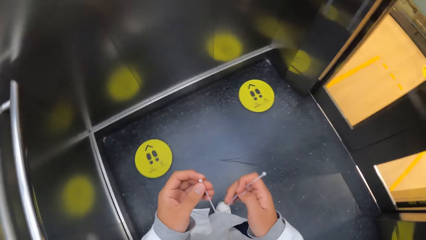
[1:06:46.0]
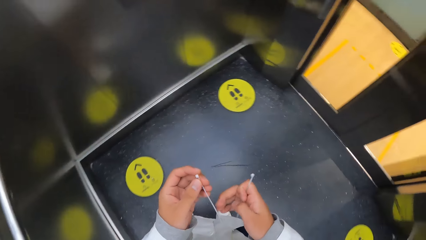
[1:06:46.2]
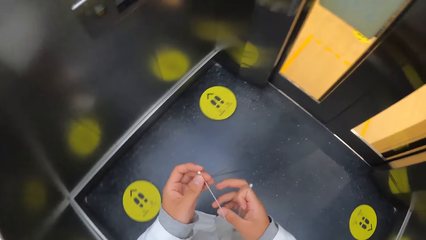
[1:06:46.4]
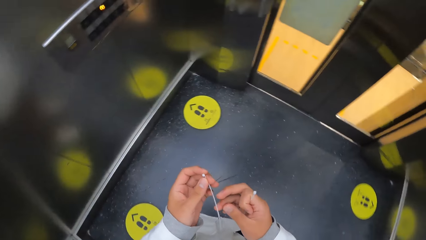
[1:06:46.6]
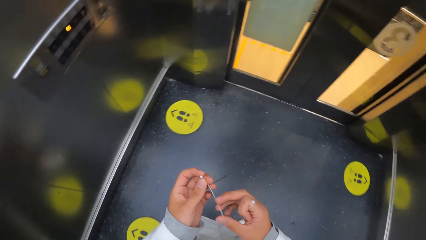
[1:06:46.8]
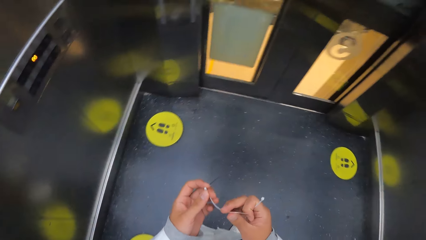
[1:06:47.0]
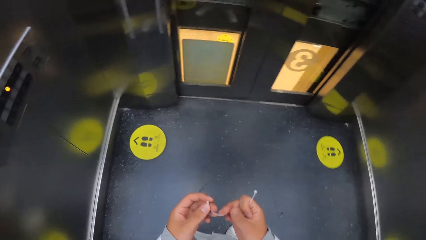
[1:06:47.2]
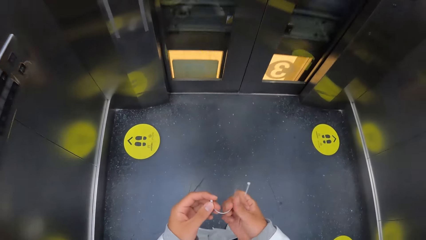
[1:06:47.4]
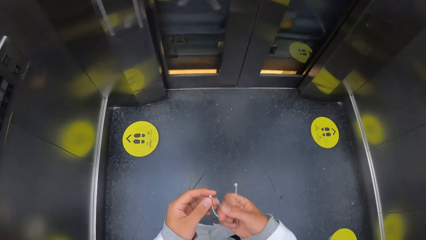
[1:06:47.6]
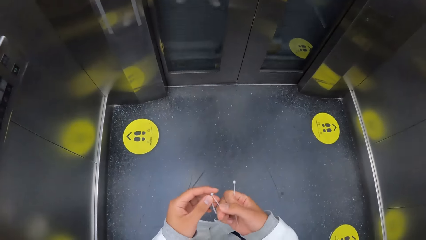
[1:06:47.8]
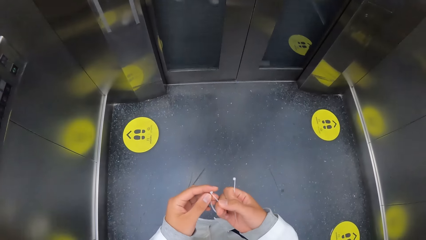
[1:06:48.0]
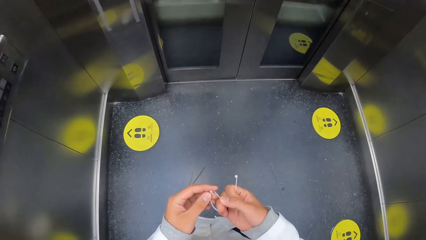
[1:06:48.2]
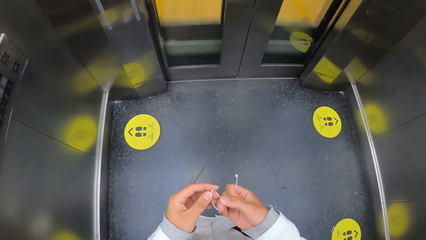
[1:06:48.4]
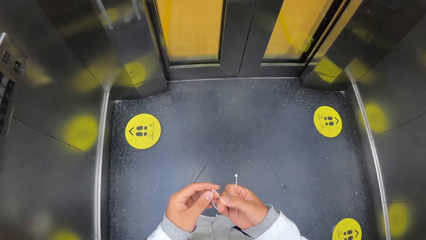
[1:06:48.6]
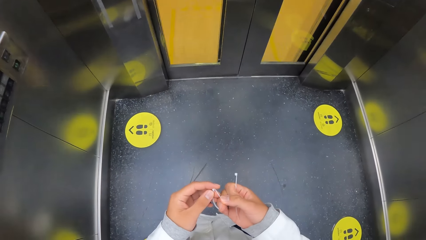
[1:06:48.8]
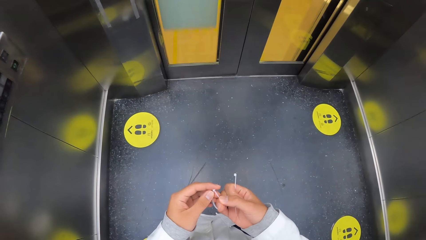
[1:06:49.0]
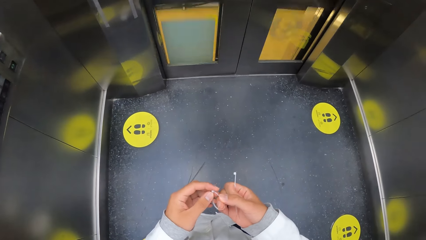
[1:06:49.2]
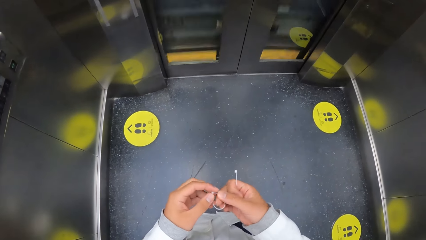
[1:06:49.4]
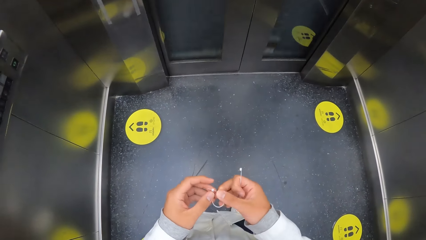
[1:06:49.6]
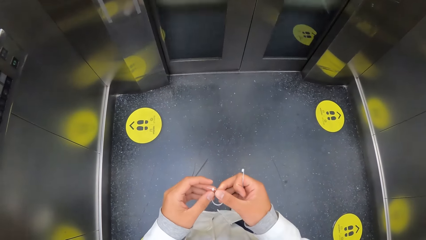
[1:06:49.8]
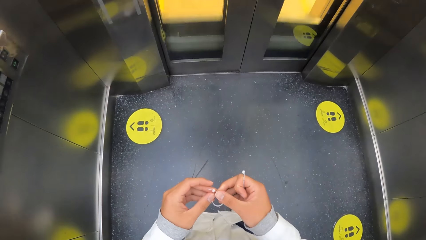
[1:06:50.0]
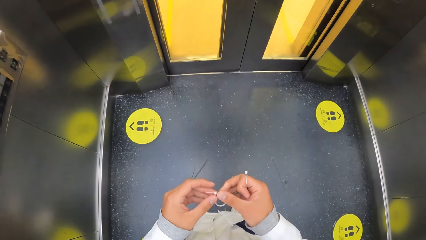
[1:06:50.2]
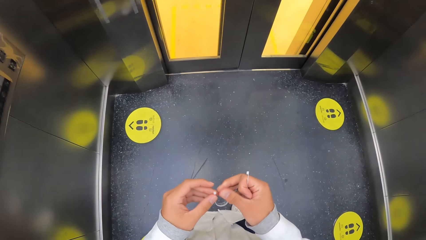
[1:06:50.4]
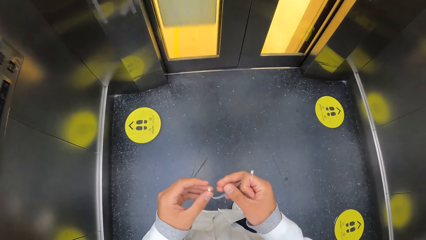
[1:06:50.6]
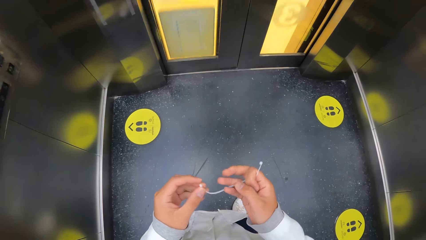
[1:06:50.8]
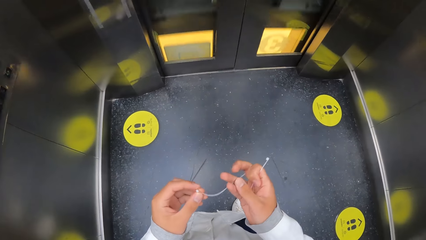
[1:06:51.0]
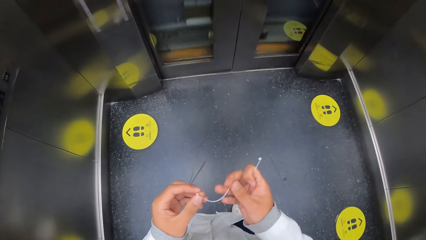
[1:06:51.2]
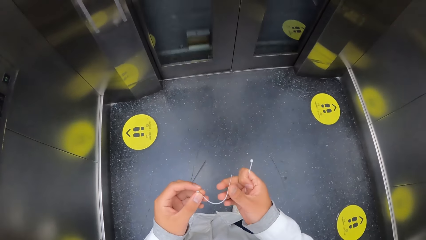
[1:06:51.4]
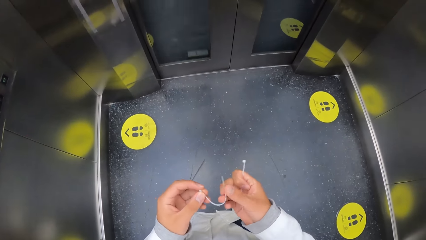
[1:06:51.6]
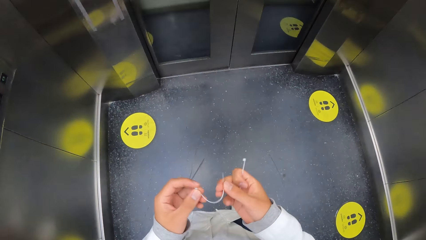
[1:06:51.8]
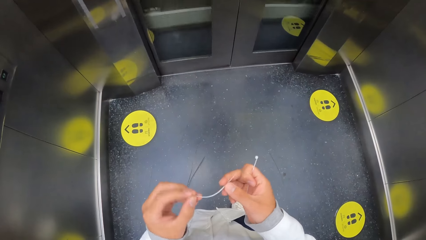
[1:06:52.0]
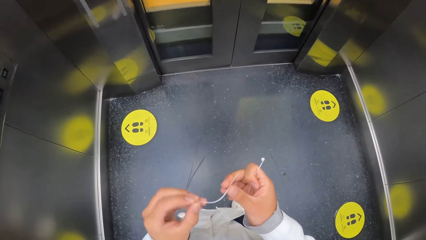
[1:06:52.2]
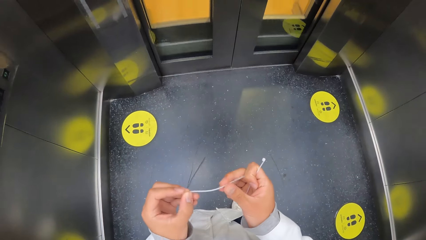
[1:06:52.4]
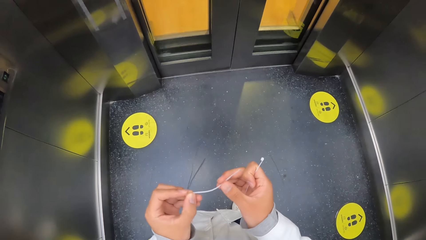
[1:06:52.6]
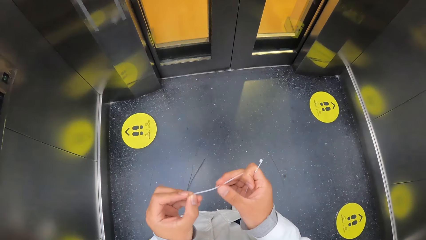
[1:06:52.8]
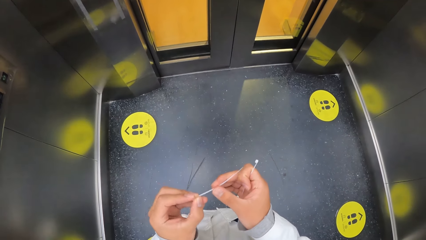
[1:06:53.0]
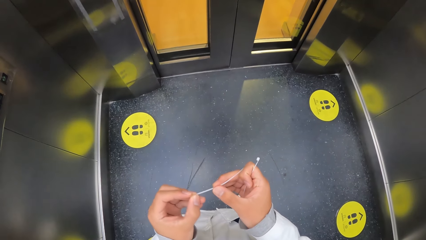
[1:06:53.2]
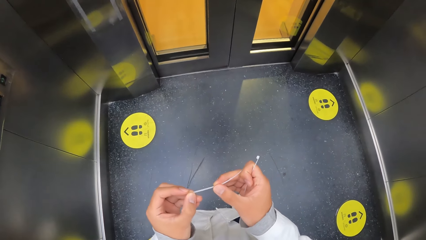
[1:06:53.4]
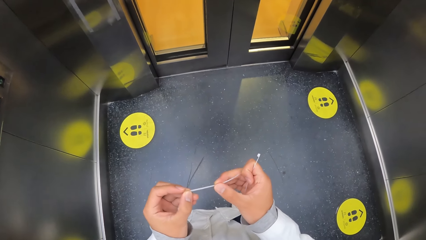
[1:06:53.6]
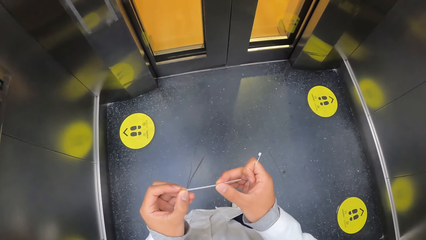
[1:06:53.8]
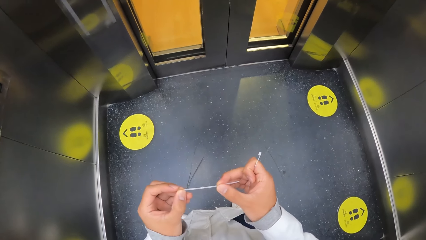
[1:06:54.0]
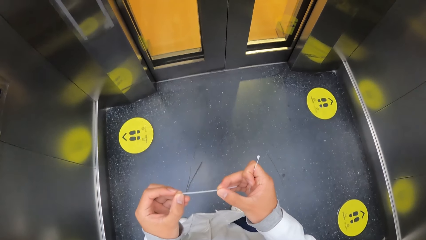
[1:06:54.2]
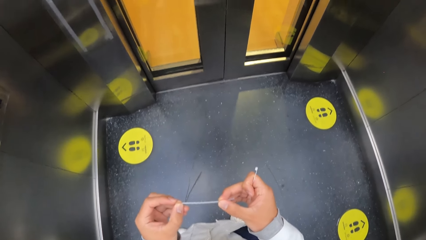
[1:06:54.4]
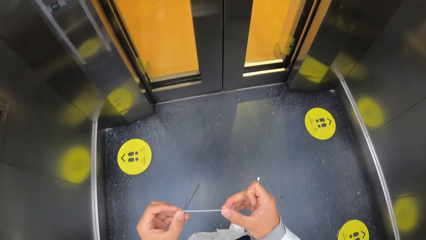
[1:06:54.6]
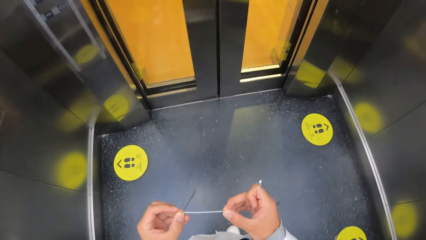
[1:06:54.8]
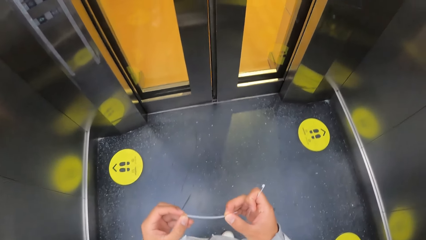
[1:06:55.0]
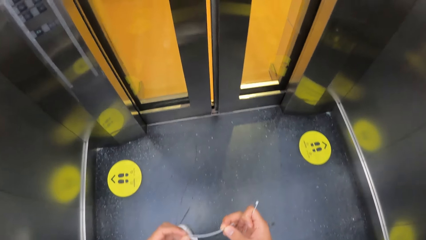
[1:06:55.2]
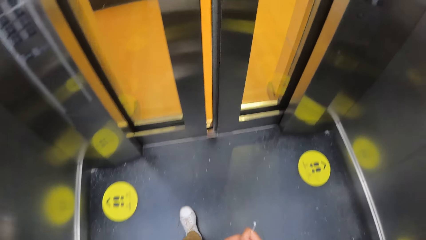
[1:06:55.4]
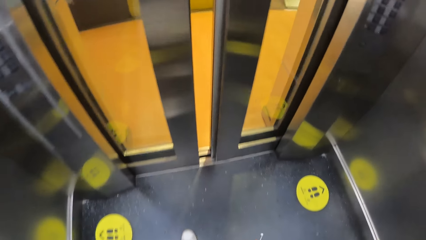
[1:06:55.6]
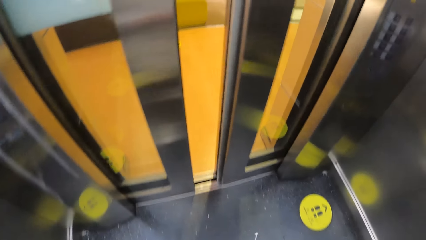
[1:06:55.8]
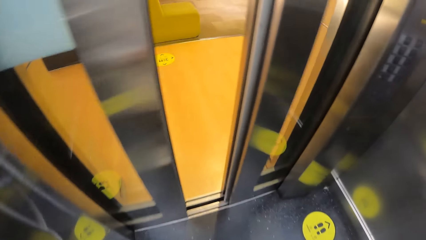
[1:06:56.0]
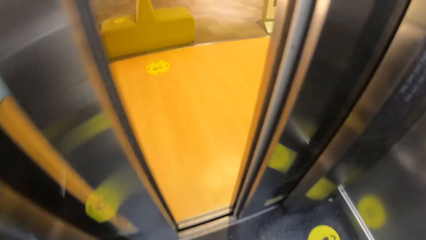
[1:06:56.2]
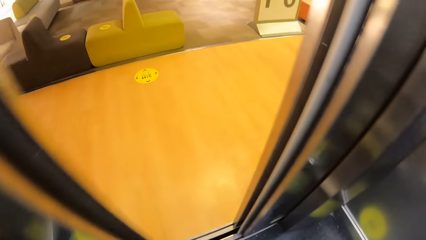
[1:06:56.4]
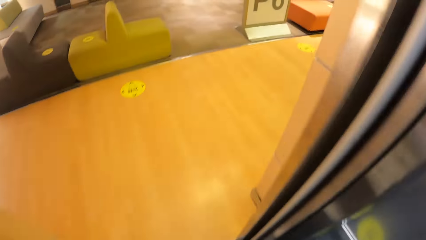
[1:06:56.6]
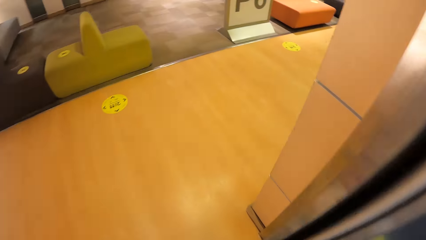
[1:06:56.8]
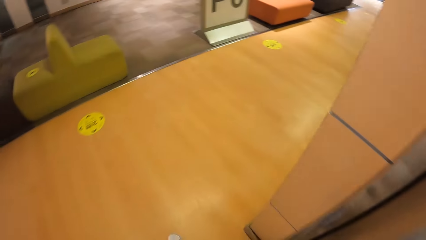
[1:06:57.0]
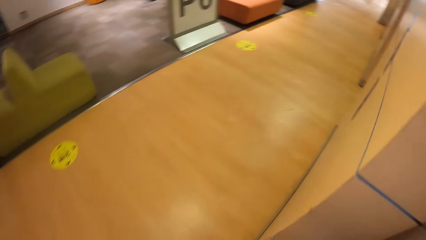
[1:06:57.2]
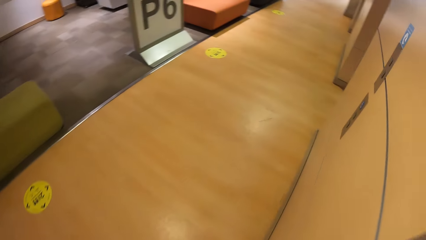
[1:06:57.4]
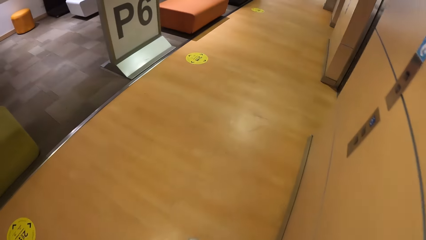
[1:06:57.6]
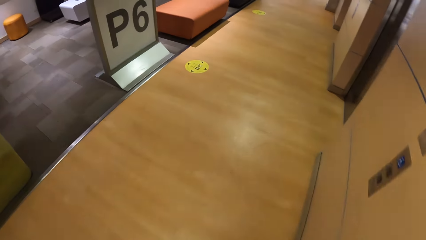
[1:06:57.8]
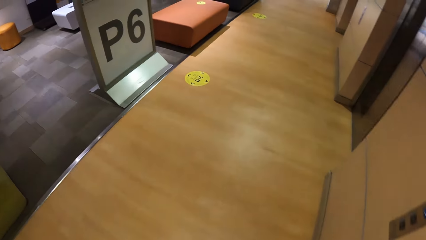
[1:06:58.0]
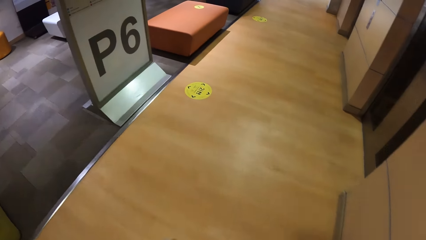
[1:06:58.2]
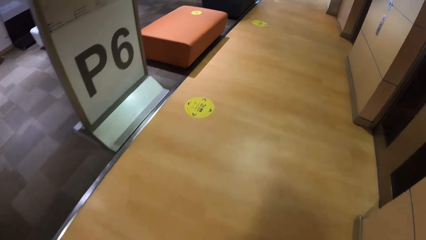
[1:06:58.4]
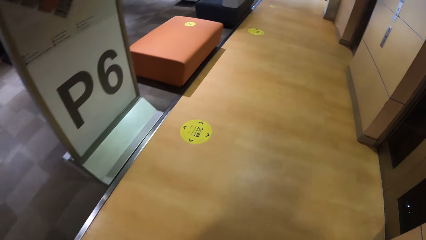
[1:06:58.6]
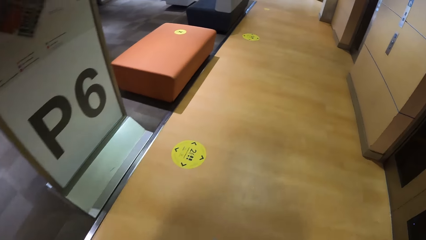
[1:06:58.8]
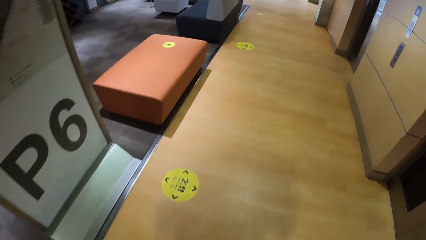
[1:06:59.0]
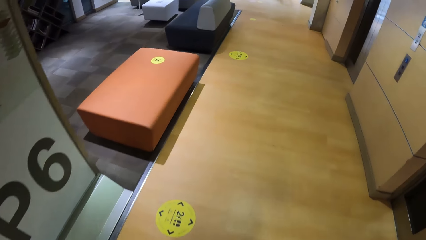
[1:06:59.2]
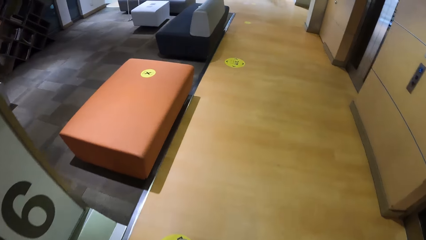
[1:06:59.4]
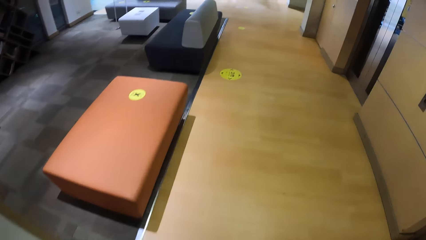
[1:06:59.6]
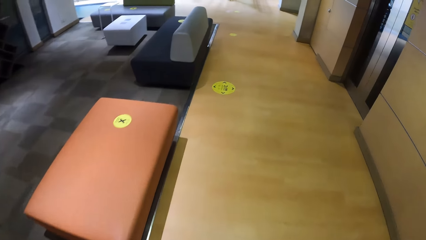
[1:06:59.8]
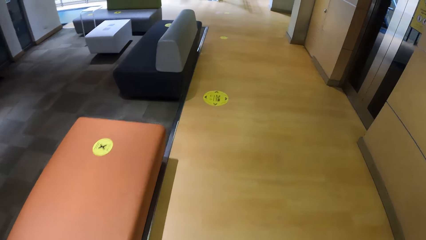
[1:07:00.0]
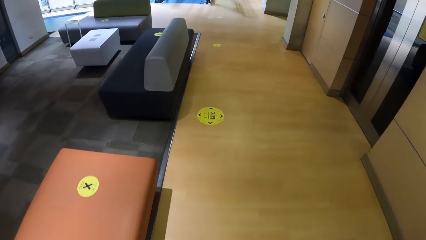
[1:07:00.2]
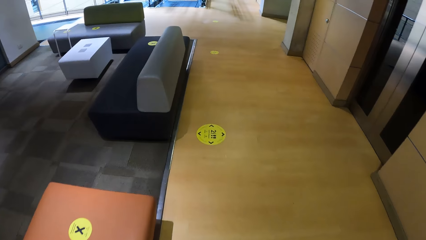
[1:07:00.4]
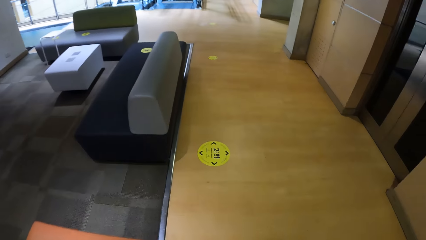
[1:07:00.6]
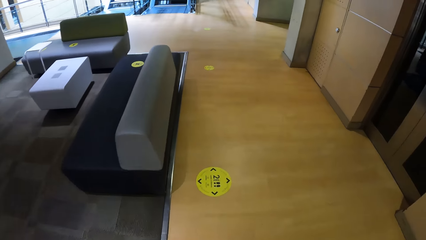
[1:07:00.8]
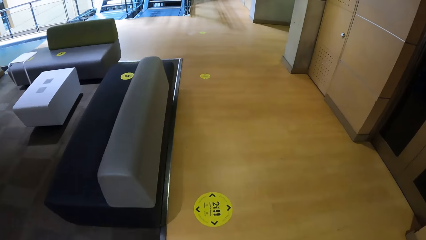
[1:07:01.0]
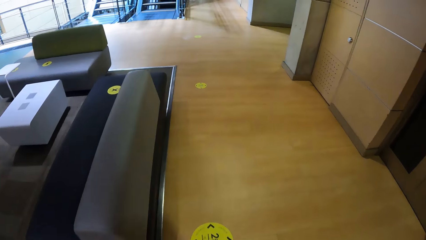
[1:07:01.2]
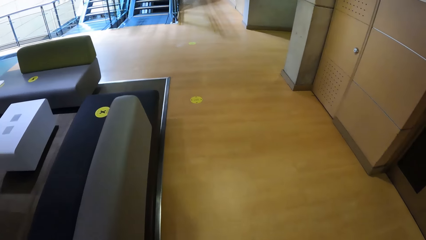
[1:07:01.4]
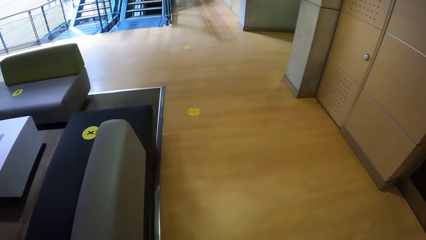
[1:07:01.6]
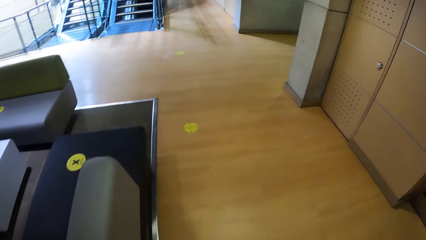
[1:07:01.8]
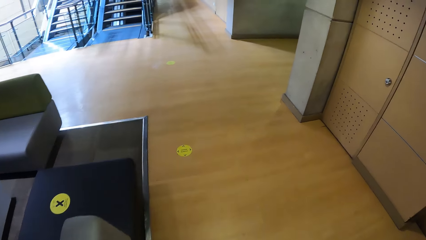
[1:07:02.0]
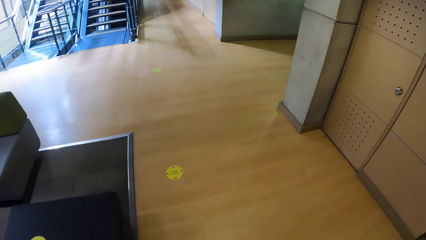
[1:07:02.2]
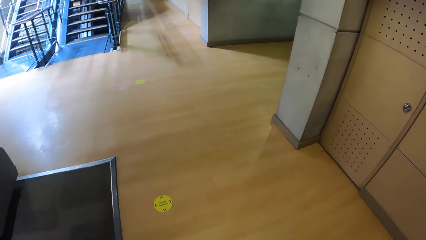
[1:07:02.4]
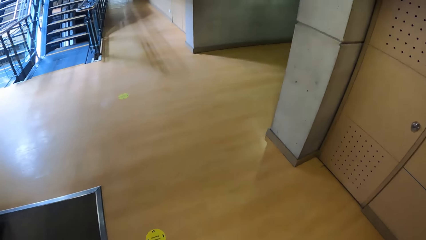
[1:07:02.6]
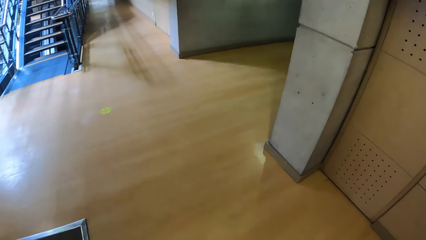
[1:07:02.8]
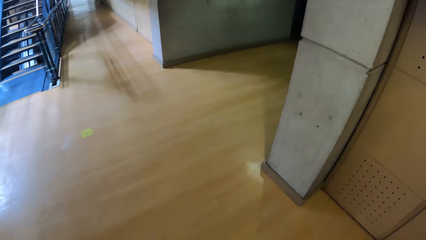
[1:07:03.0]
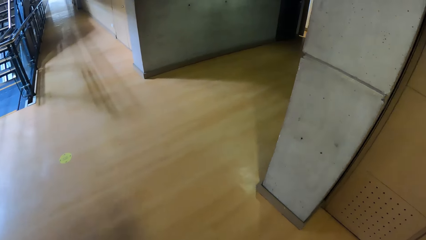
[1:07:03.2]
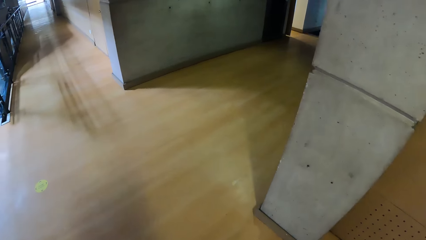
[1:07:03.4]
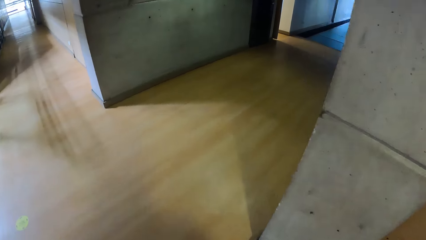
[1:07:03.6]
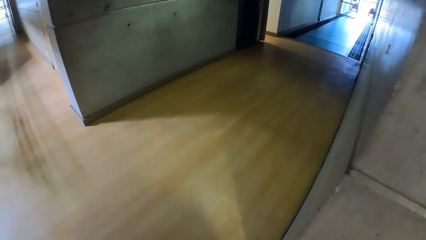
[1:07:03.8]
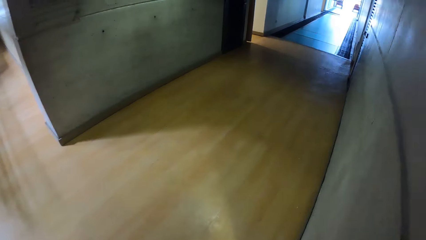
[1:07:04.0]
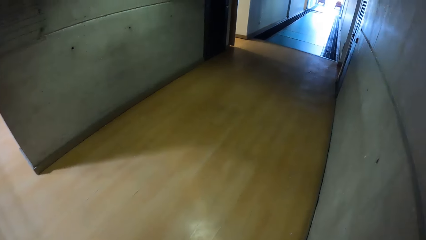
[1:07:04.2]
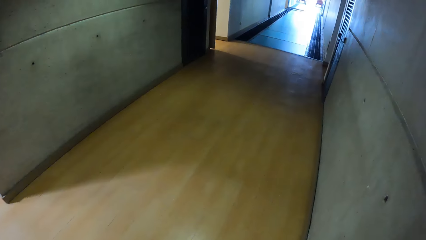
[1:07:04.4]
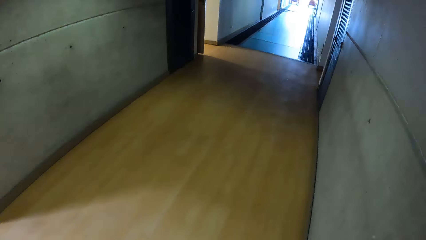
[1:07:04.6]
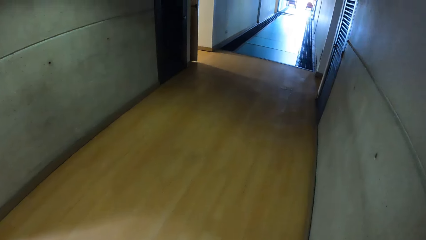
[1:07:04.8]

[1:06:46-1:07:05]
The camera wearer folds the plastic hang tag string with both hands. They walk out of the elevator. They walk in the building.
